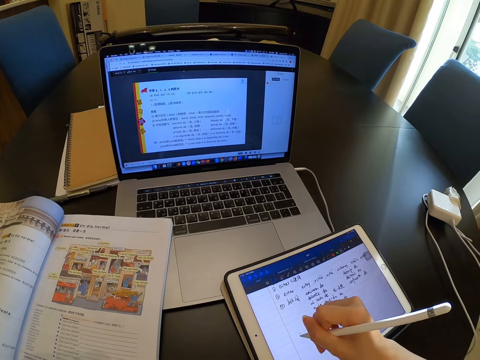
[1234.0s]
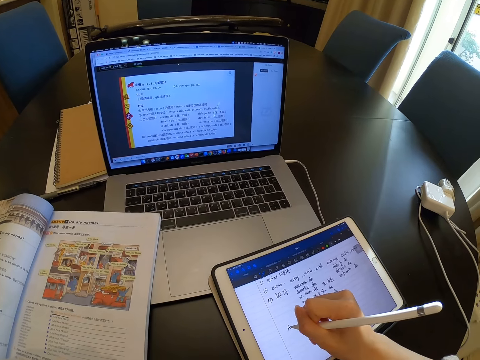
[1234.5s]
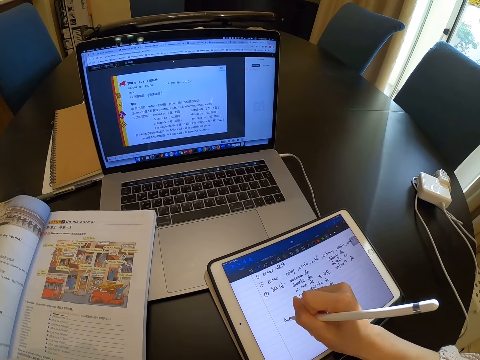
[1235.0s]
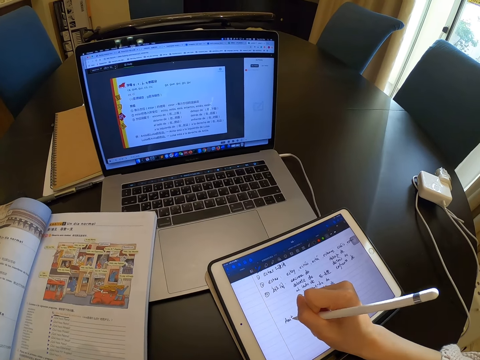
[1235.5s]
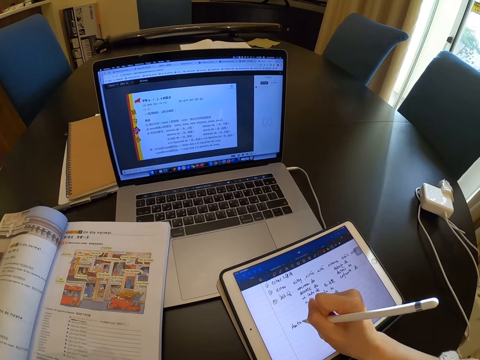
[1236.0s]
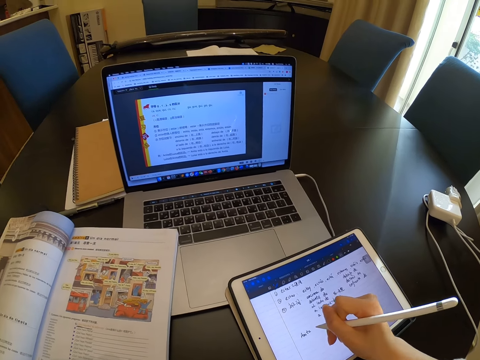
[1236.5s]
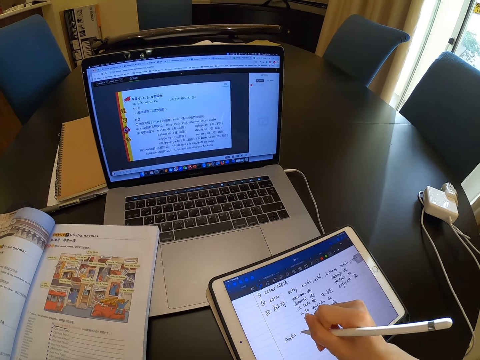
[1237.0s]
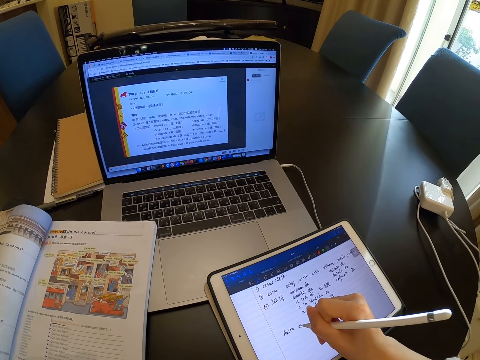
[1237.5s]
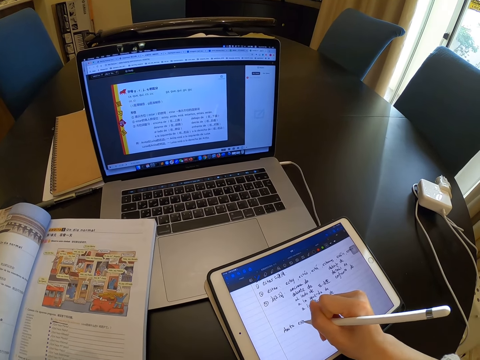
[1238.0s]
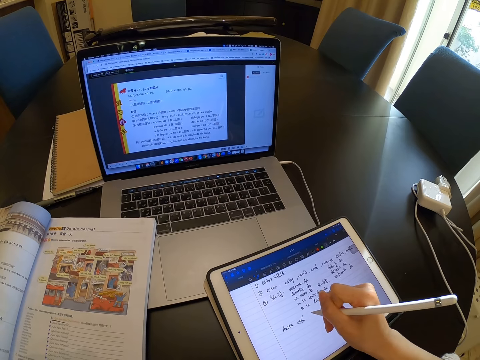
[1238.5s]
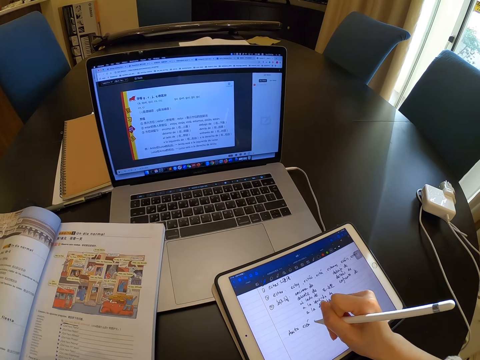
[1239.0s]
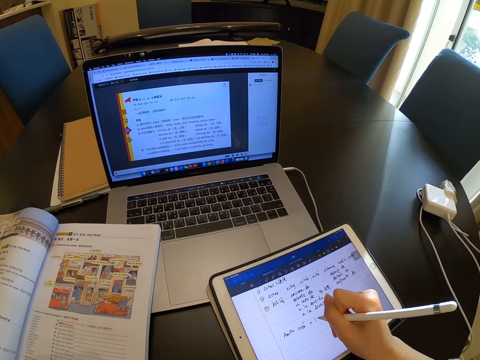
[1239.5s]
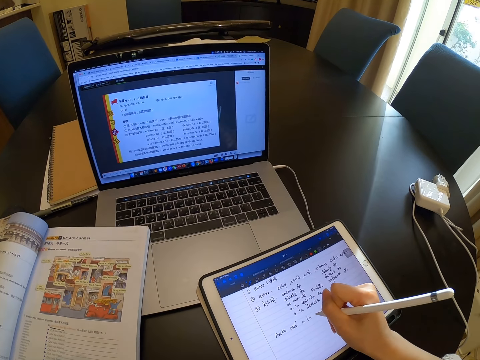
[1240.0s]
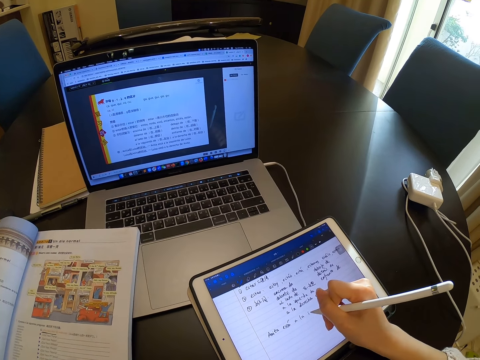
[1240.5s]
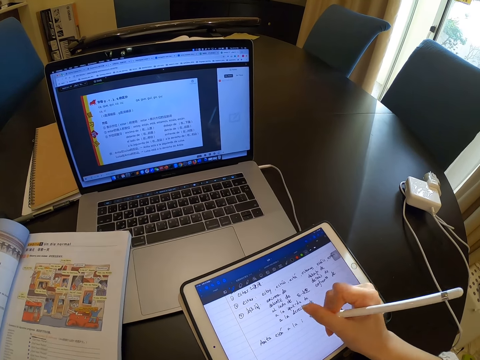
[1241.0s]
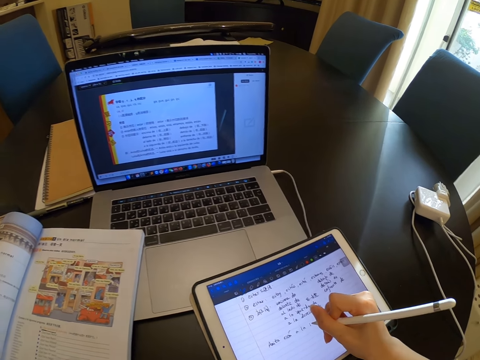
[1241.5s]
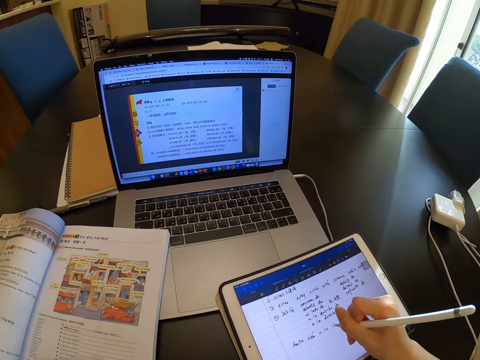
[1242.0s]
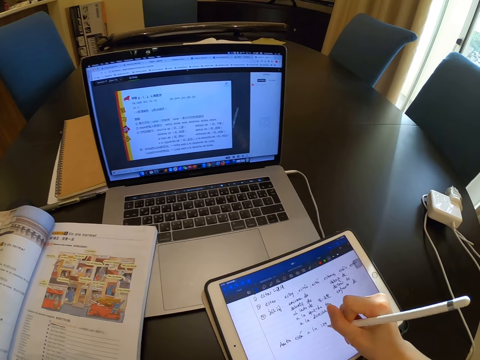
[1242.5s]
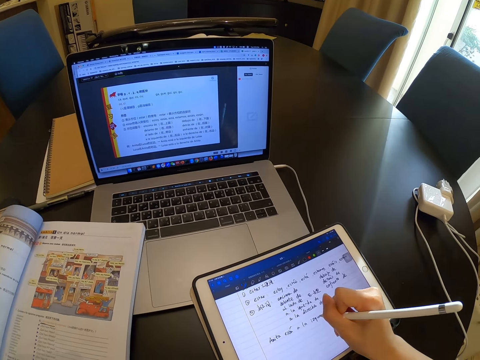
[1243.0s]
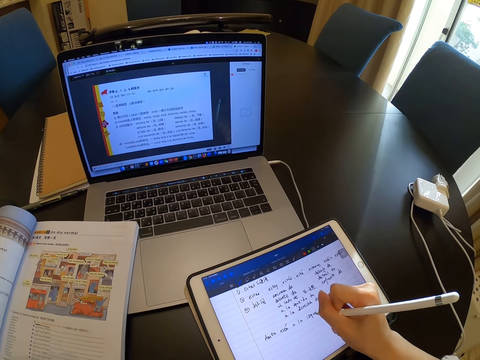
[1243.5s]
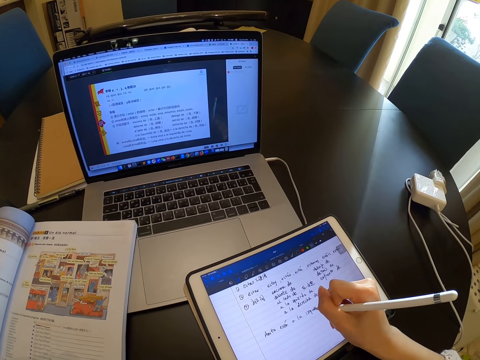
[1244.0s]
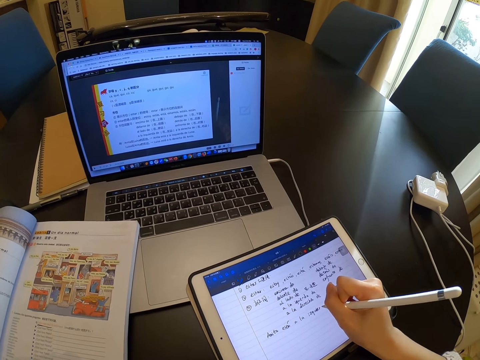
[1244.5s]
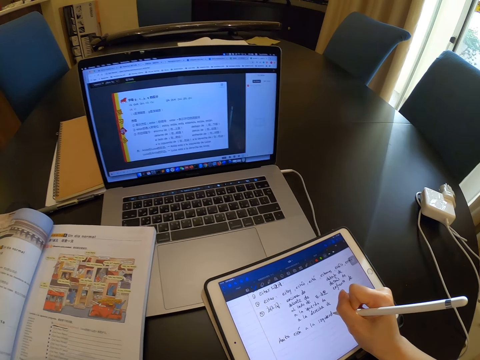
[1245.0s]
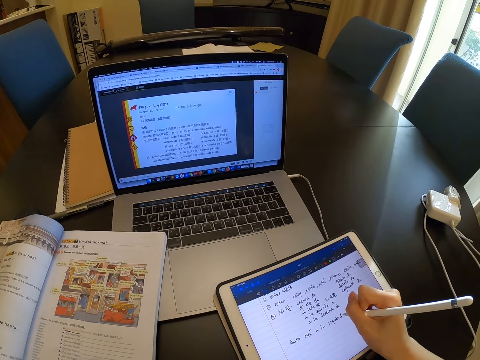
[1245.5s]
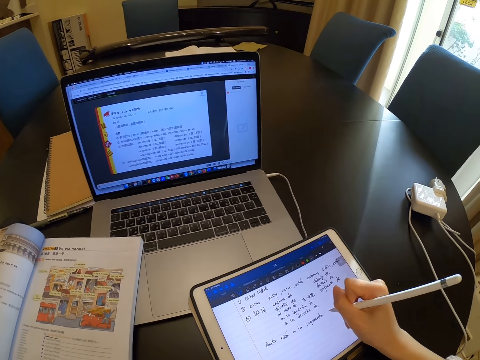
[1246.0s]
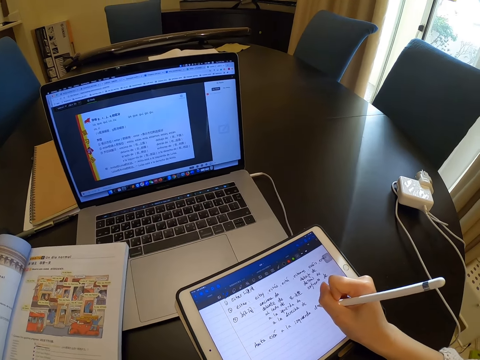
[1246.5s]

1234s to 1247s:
The camera wearer writes on the tablet.

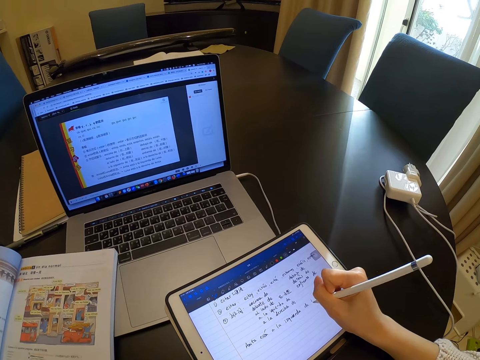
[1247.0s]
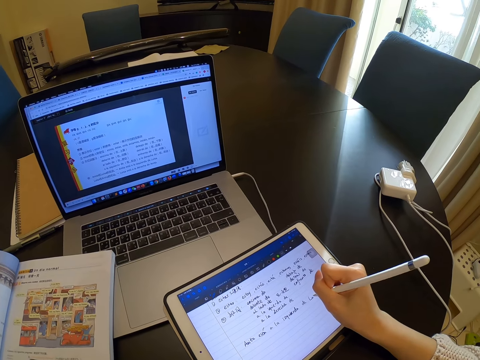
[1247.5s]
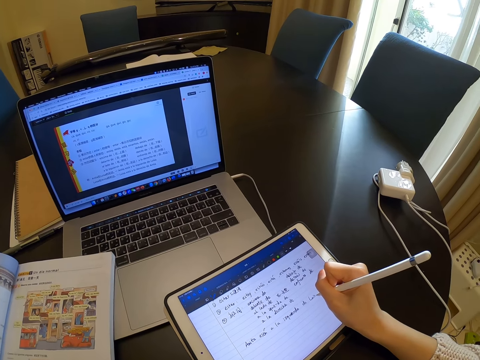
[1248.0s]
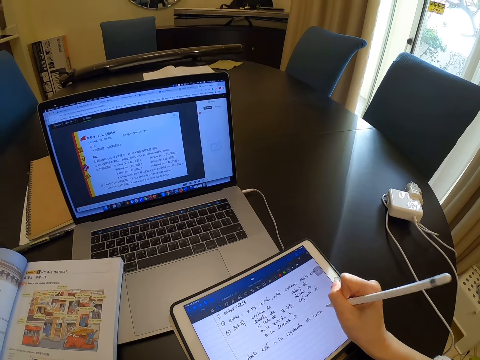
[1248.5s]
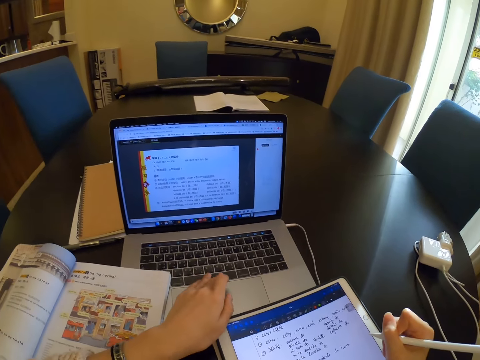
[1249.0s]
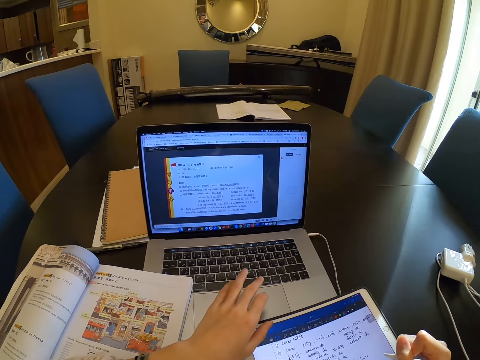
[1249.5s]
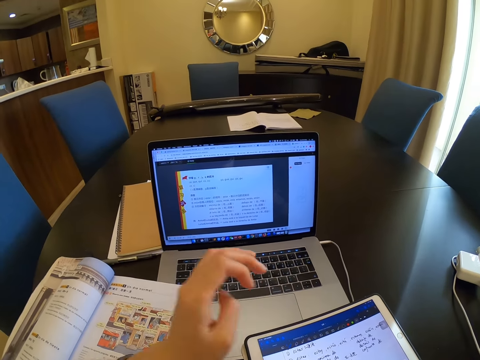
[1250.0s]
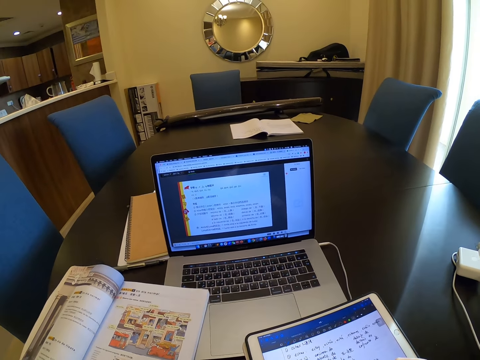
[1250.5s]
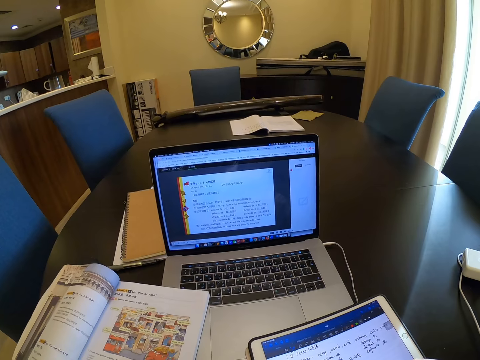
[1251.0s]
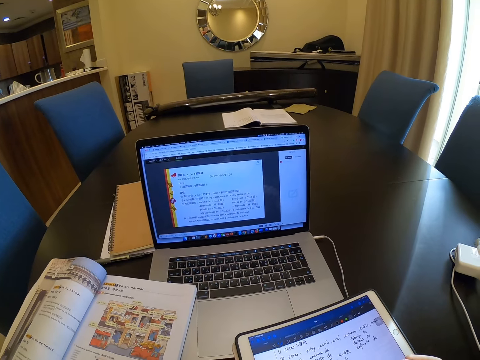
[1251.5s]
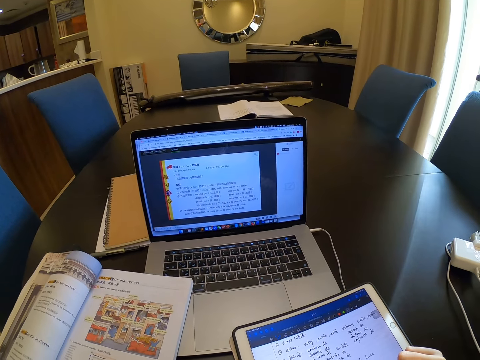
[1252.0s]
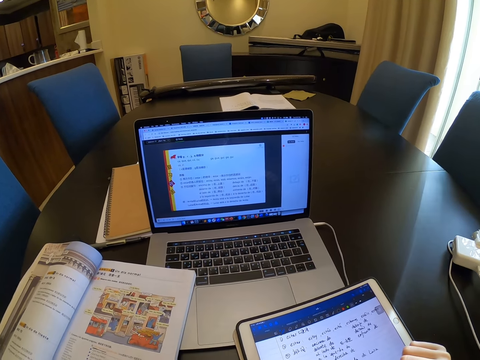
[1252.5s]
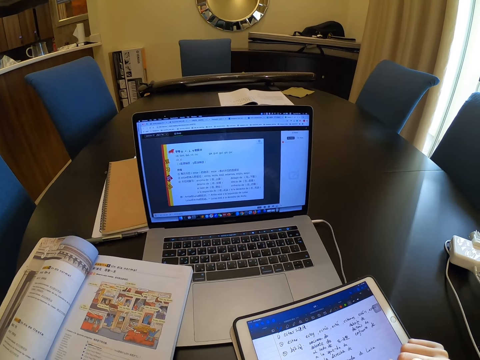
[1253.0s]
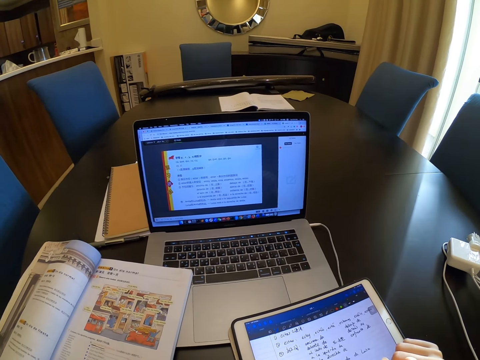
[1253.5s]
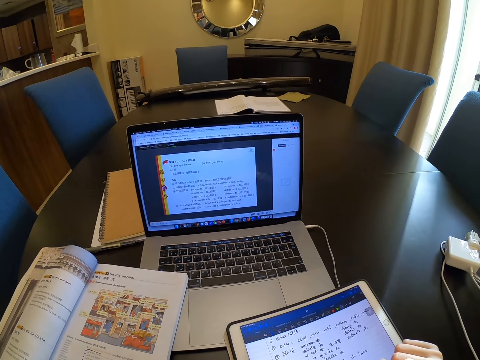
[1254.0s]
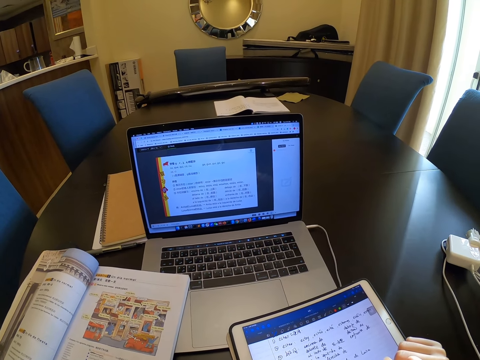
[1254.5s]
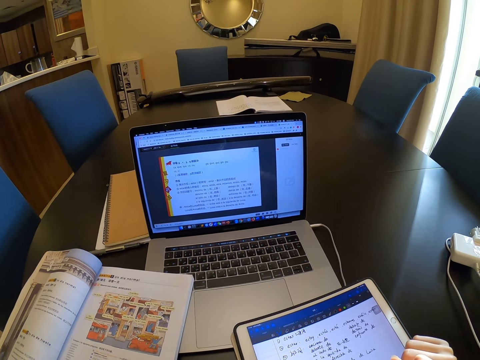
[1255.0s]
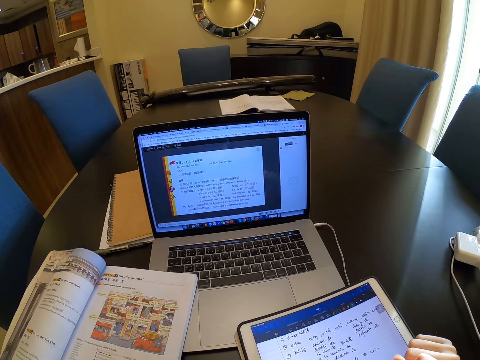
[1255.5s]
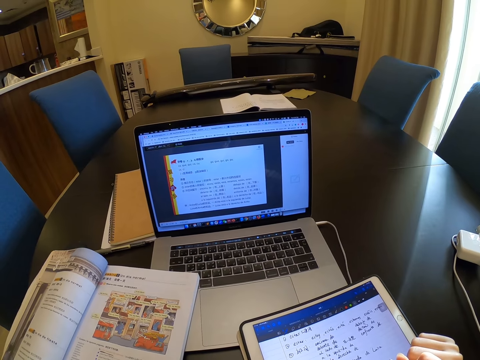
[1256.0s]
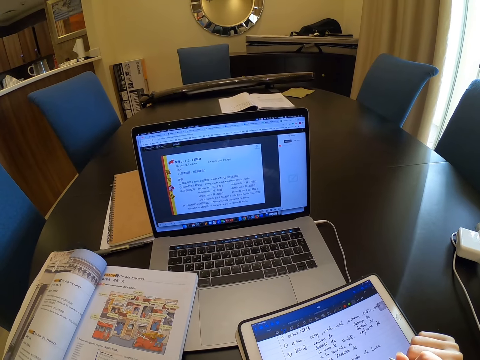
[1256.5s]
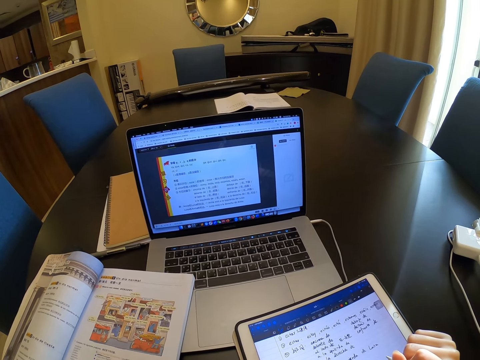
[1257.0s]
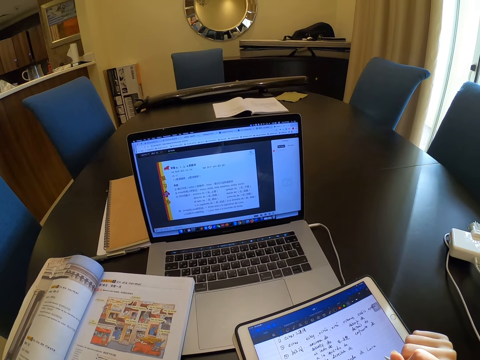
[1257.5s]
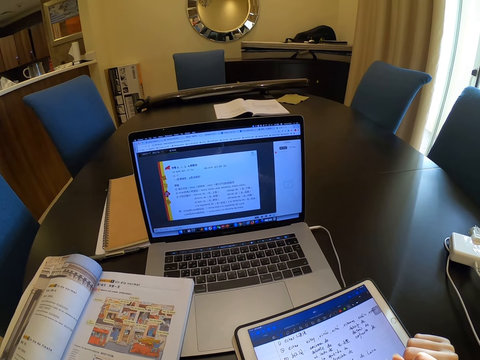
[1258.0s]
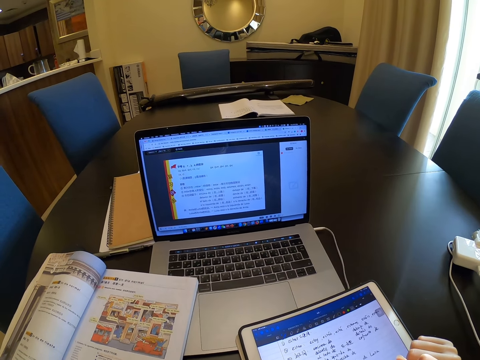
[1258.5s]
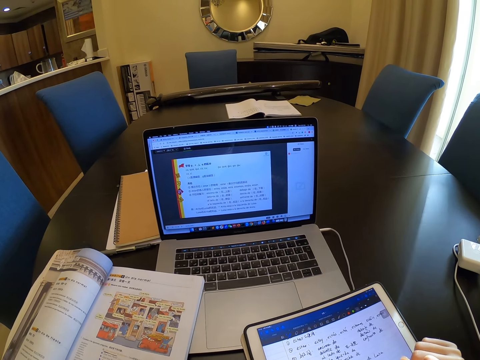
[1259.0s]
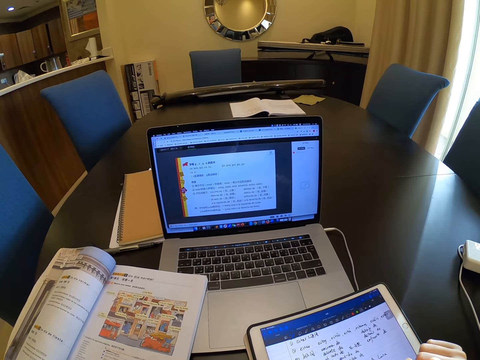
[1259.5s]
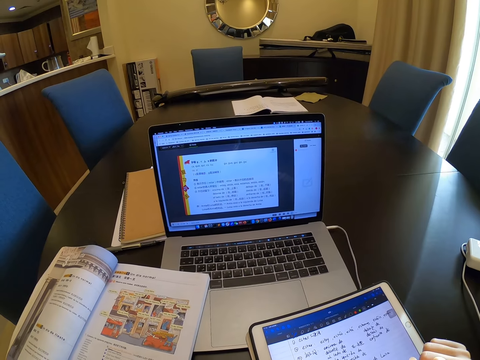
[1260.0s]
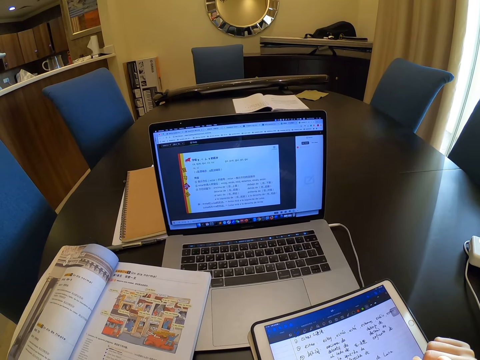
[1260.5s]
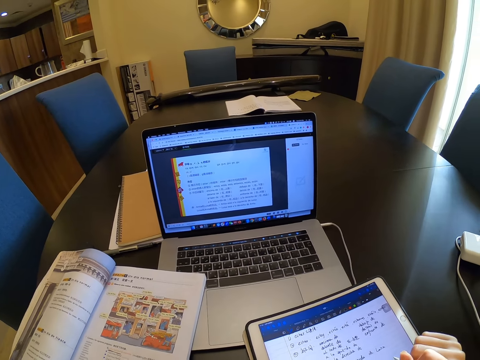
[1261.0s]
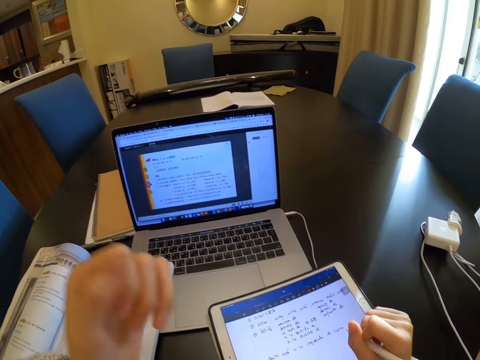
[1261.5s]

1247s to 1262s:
The camera wearer presses the button on the laptop with her left hand. She scrolls on the laptop, lifts up her hand and looks at the laptop.
